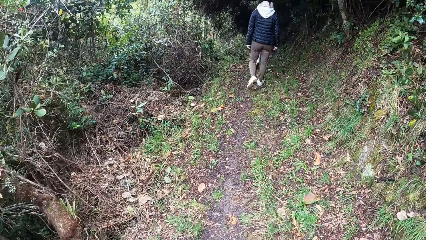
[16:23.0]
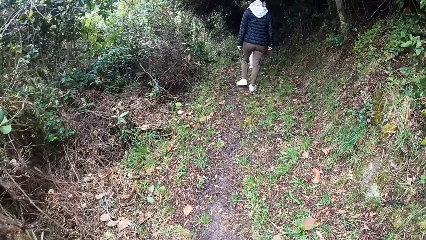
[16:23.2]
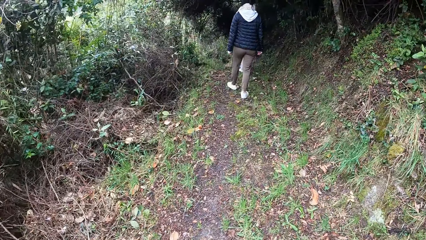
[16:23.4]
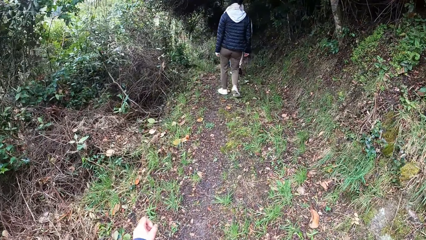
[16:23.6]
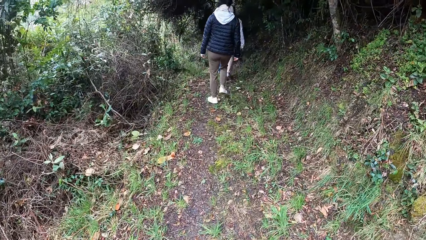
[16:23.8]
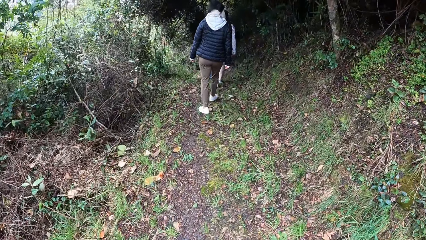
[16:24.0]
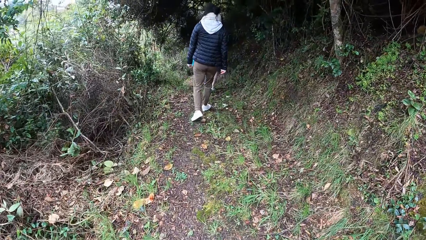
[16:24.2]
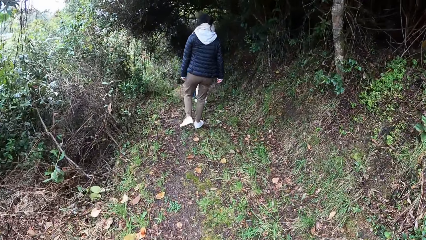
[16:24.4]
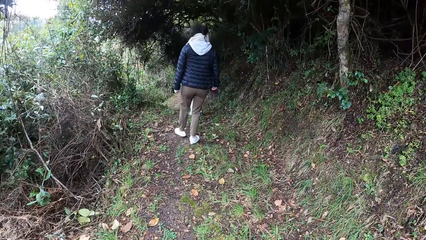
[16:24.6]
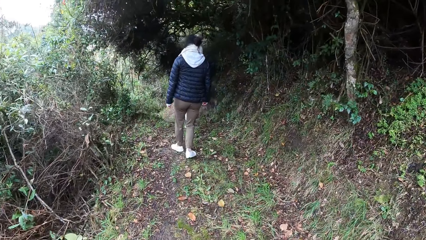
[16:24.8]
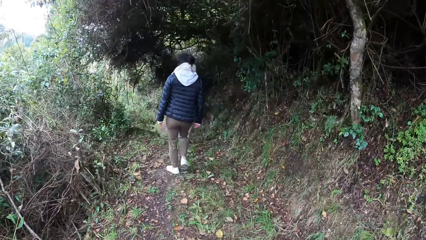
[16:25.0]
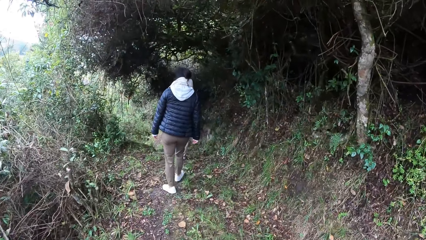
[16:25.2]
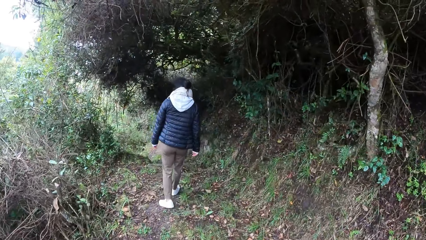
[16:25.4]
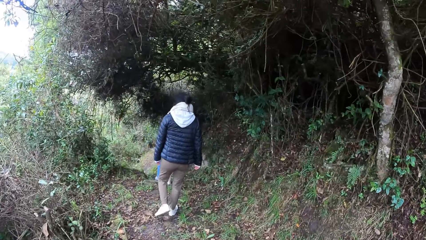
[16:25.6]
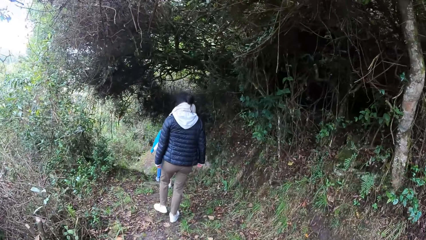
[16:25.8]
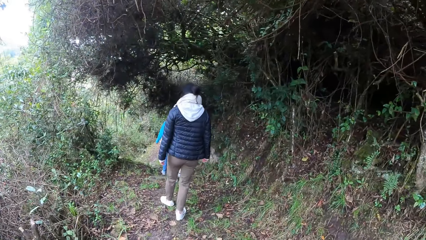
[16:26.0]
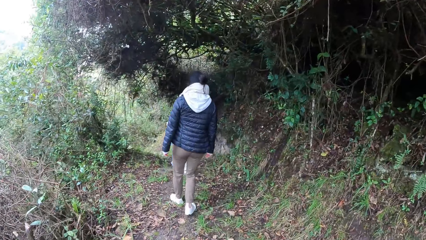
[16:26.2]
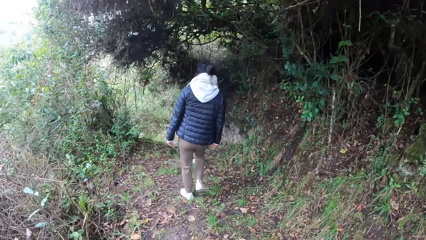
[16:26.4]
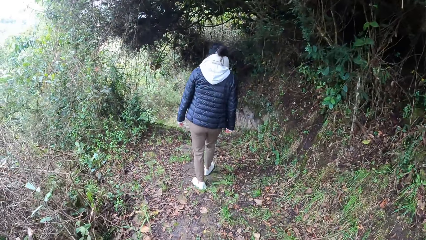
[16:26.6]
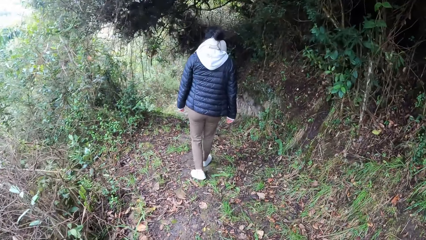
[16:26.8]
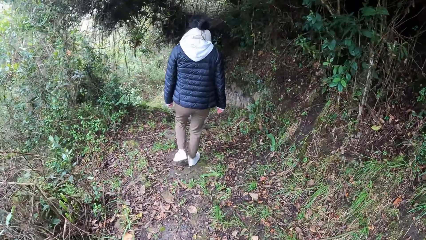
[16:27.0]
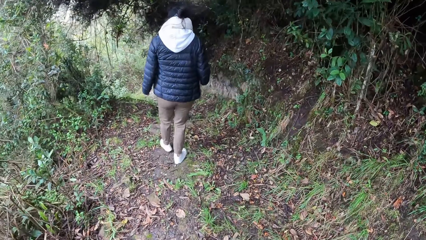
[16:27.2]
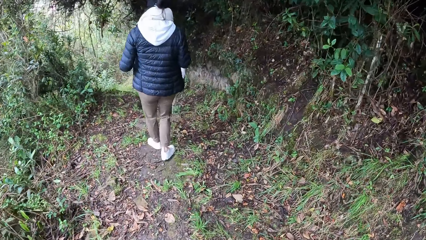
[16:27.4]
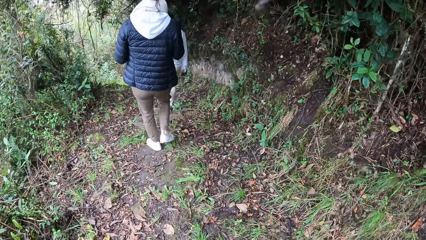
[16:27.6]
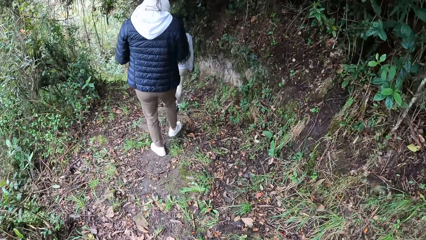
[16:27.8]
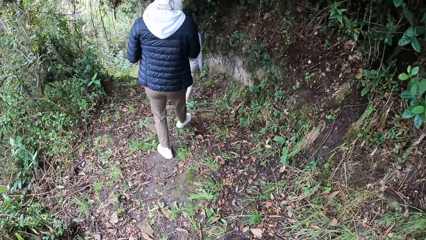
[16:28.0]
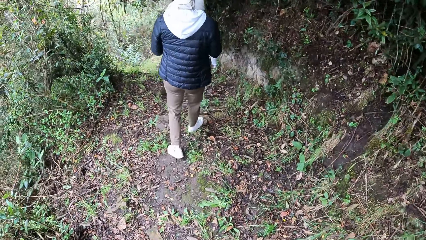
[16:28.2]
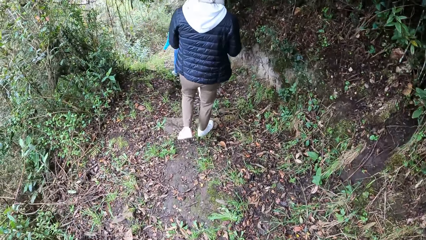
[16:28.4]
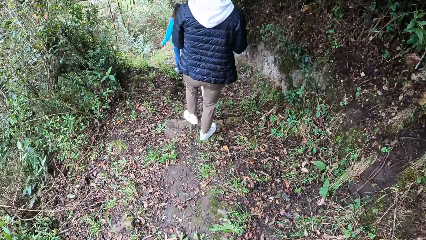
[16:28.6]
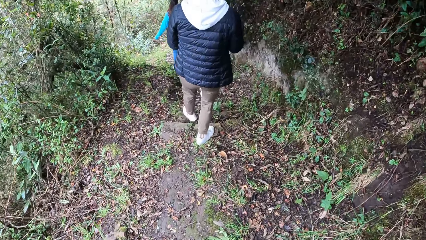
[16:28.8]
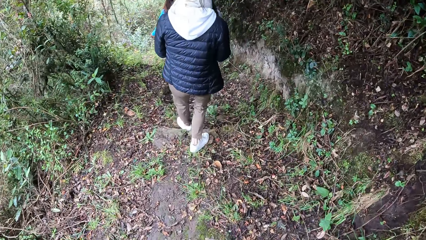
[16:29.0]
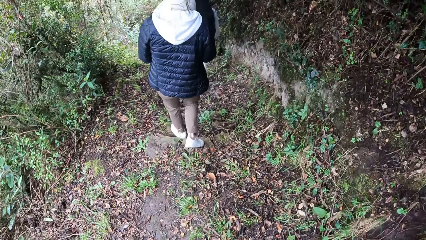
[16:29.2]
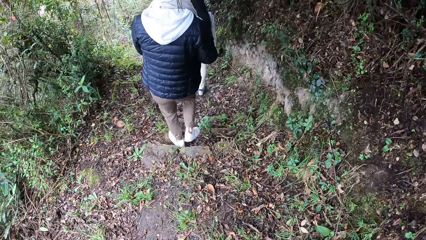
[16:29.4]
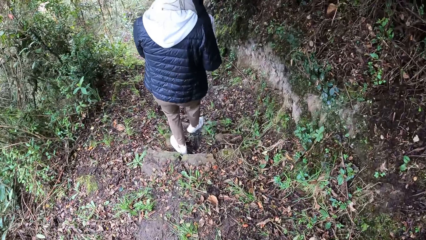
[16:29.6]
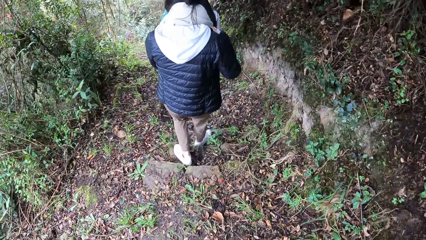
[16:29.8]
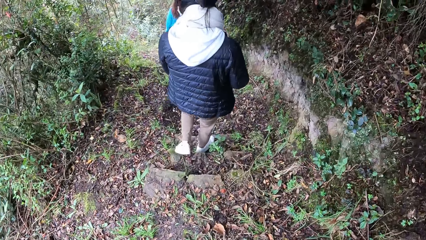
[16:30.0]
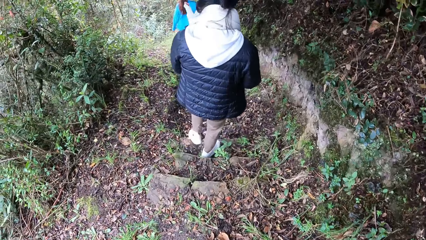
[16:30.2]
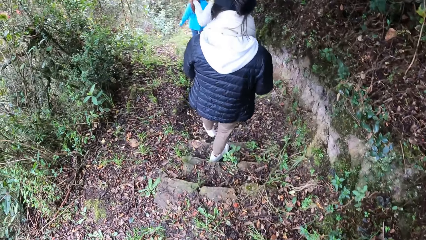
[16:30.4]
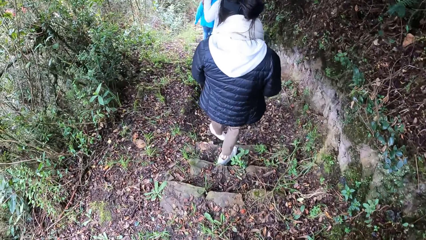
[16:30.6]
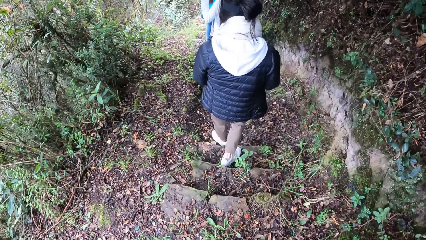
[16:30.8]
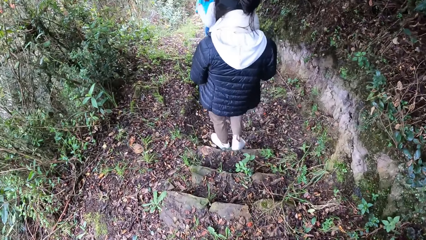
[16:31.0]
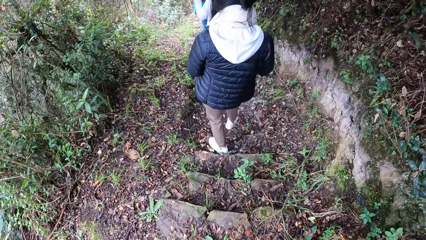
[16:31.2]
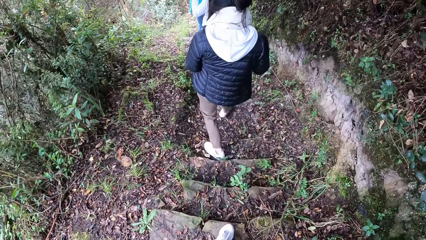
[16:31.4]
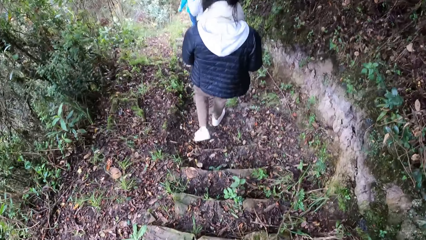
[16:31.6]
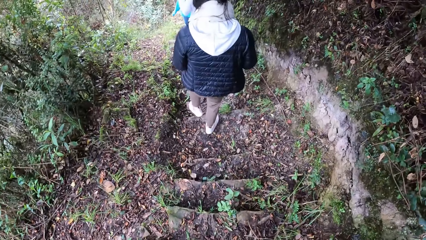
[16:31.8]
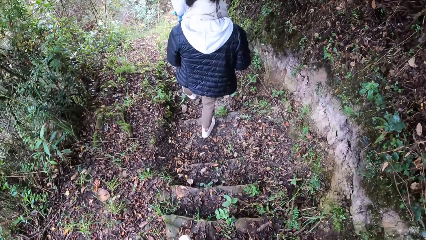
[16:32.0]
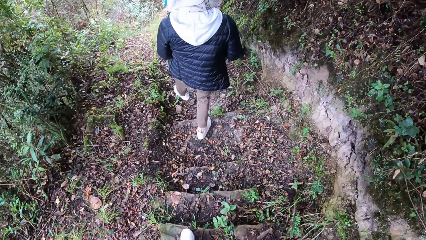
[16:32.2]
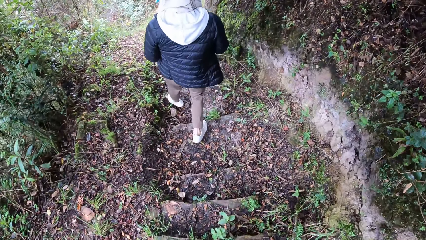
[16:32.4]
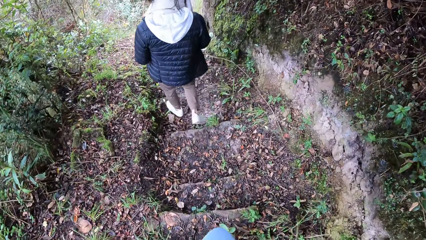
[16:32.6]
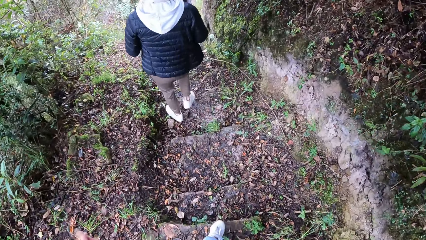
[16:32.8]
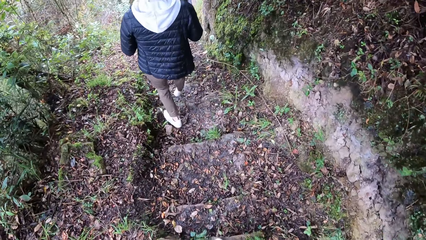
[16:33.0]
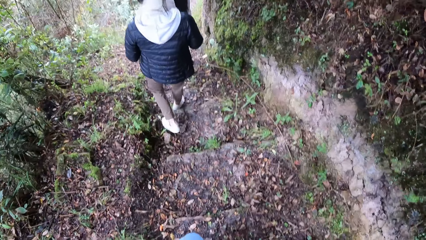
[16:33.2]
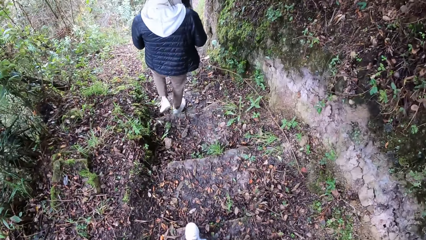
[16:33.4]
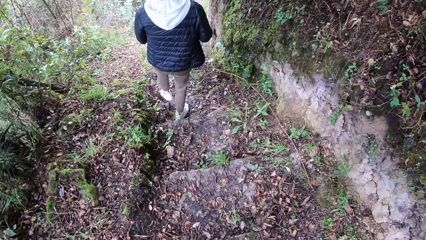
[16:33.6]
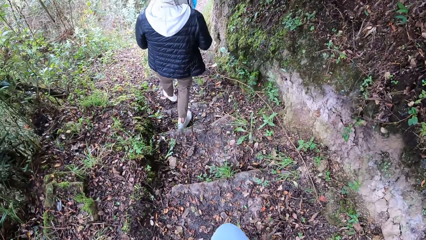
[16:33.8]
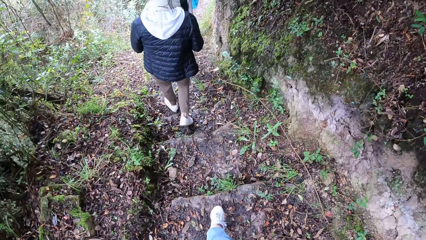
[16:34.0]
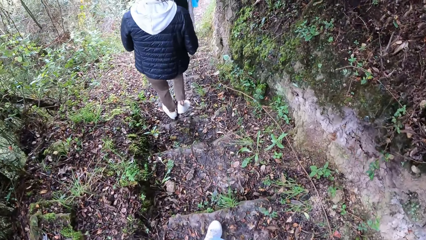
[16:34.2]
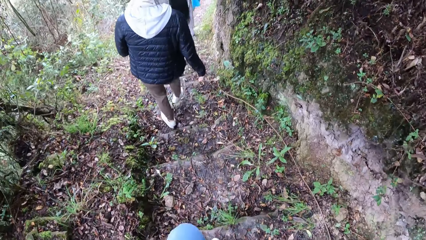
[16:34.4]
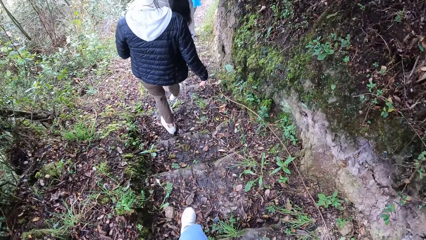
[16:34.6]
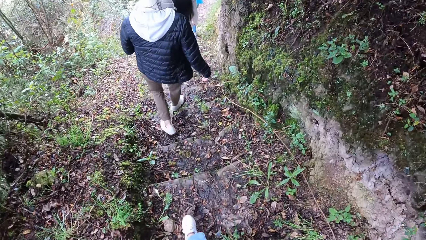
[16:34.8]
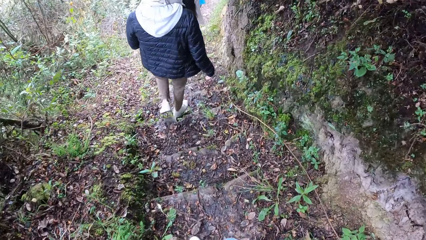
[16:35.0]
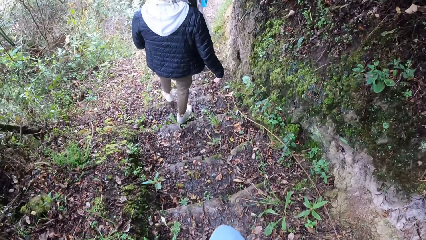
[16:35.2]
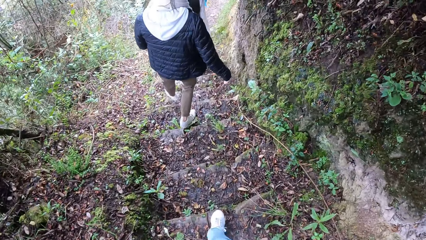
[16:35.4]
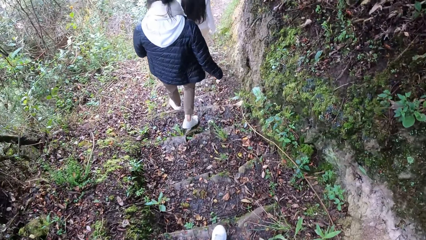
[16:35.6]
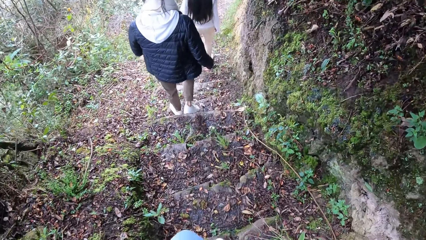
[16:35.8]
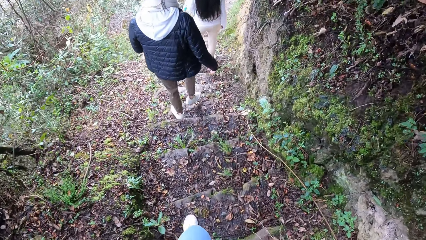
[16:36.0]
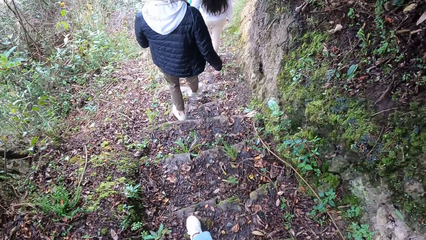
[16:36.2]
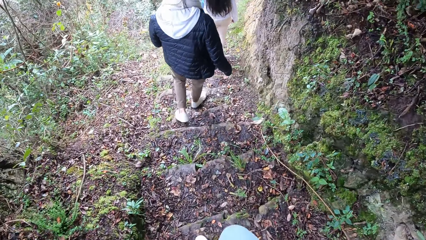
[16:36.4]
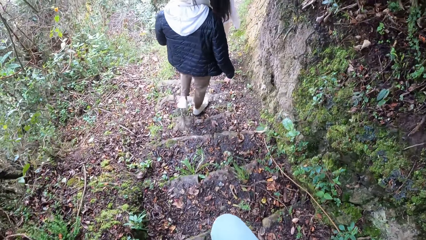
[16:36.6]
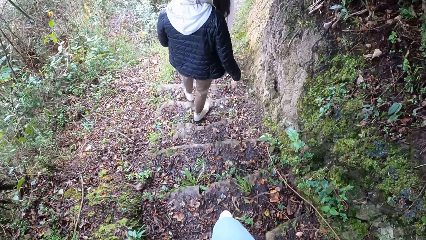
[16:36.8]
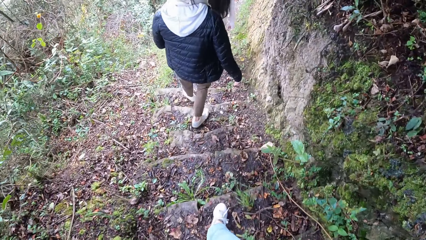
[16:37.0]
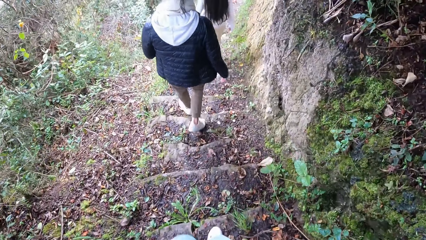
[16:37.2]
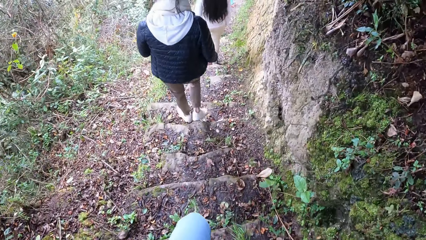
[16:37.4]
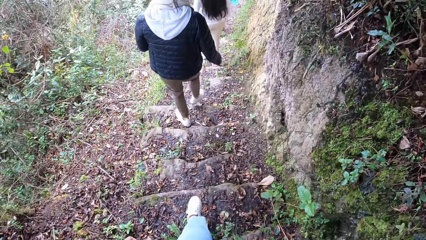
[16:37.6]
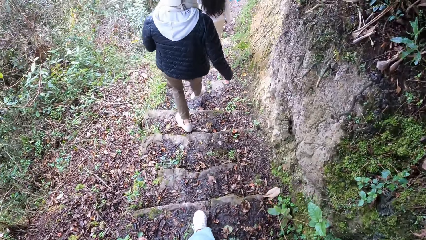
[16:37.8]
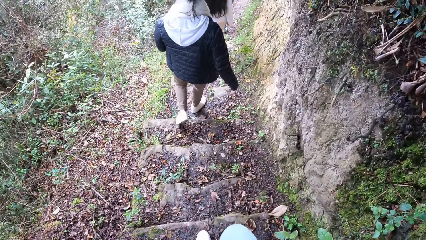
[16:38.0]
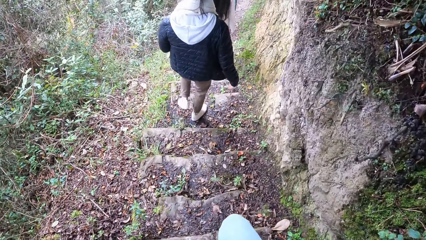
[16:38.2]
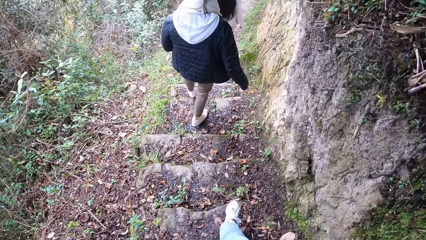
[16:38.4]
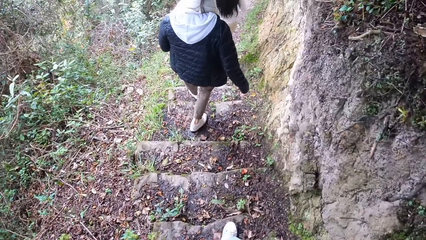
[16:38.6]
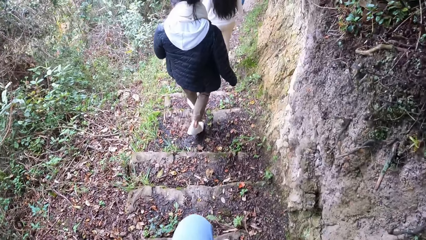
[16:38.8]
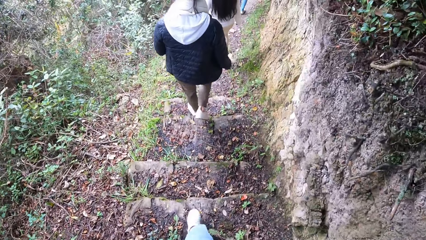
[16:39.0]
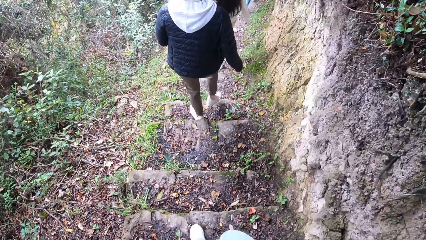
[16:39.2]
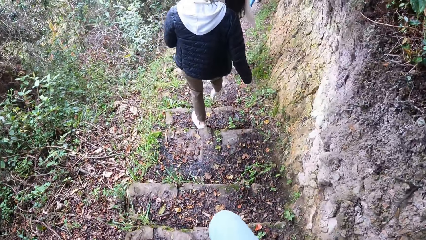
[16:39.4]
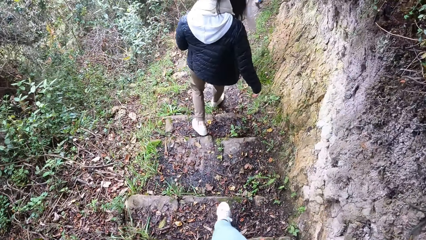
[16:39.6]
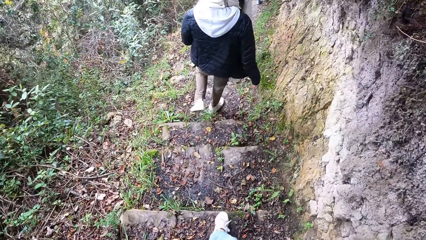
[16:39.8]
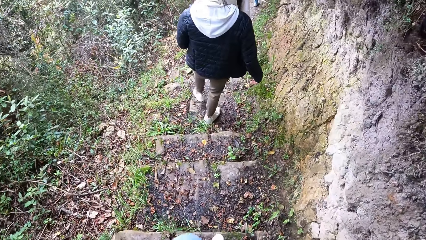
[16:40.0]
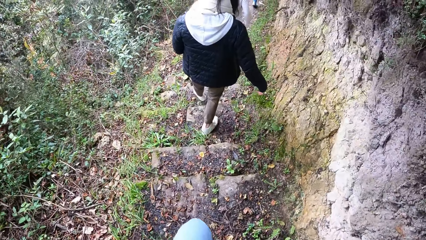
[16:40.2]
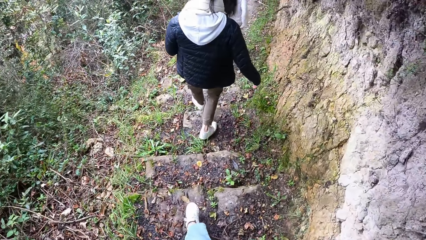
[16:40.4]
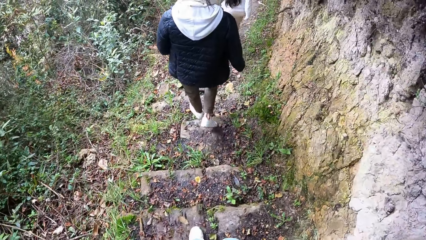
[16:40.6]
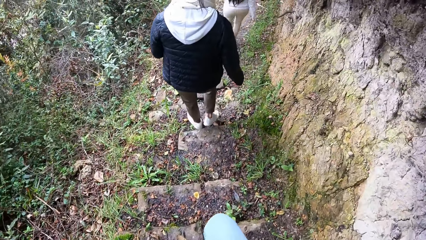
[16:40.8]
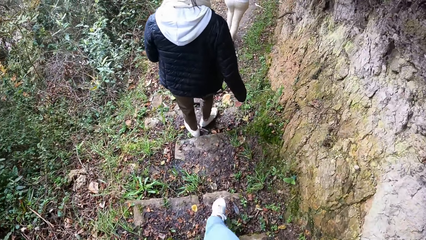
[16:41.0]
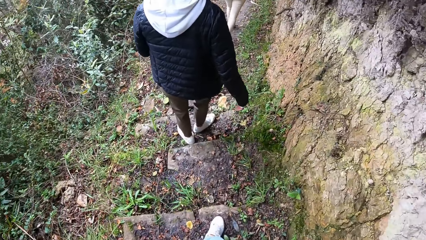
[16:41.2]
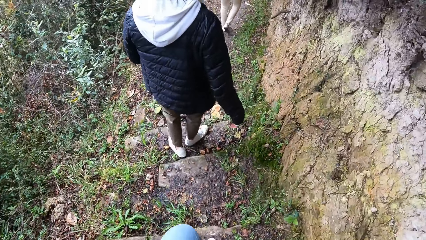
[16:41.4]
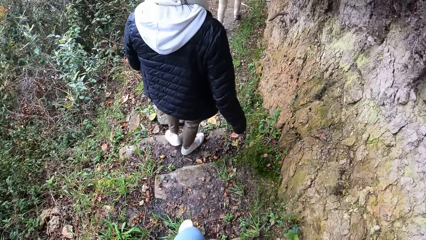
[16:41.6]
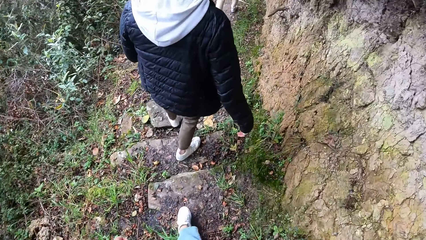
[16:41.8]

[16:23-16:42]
A woman walks down a staircase. Another woman walks down the staircase. A third woman walks down the staircase. The camera wearer walks down the staircase.
